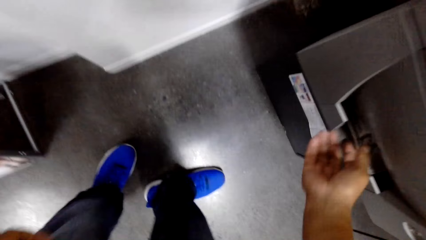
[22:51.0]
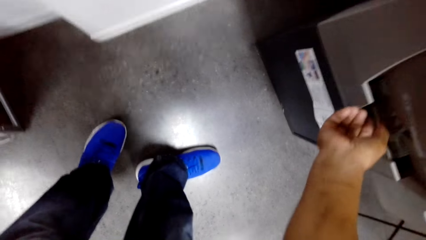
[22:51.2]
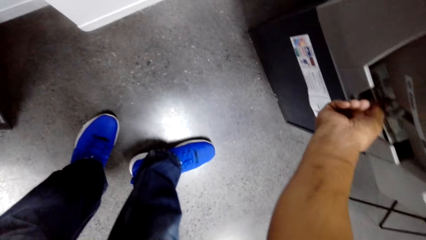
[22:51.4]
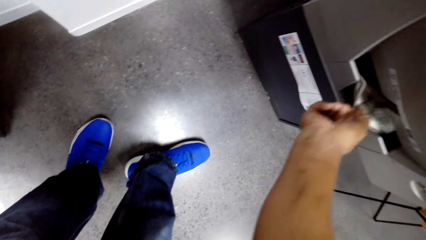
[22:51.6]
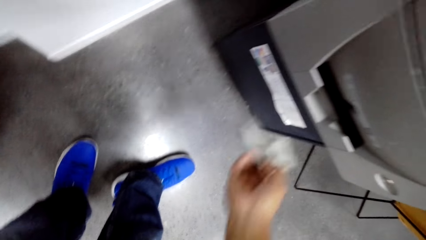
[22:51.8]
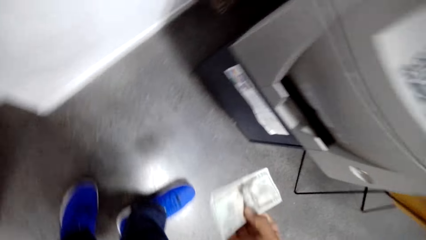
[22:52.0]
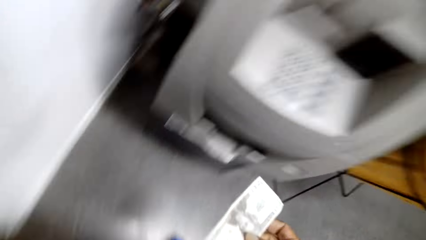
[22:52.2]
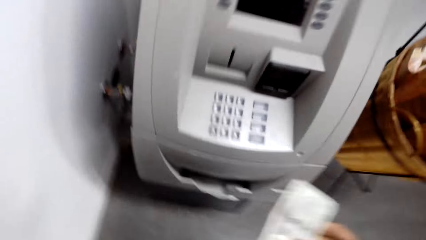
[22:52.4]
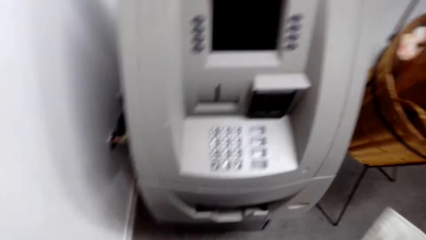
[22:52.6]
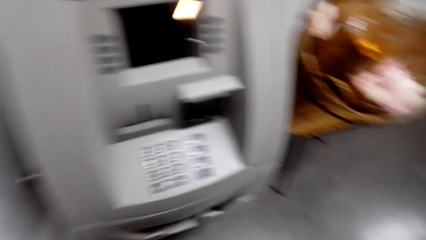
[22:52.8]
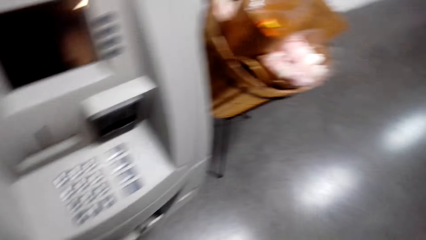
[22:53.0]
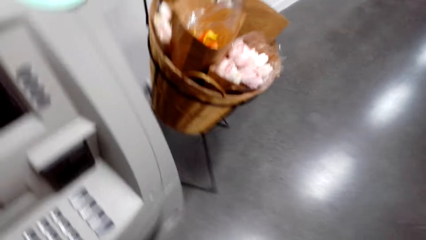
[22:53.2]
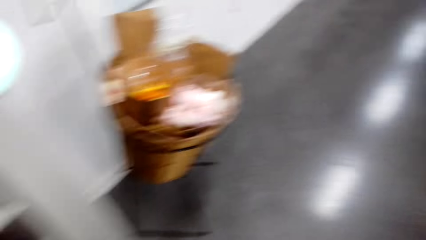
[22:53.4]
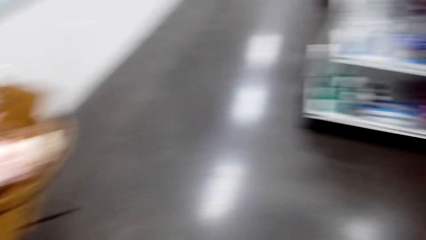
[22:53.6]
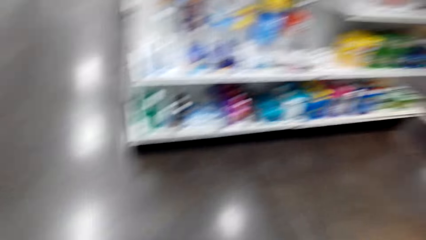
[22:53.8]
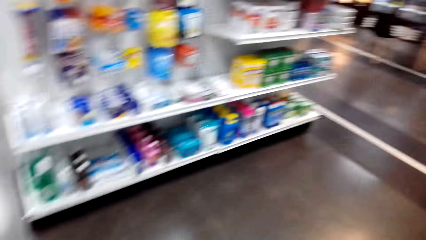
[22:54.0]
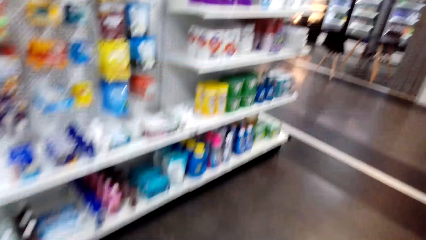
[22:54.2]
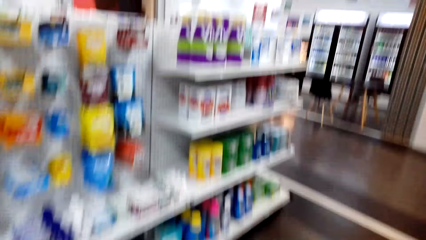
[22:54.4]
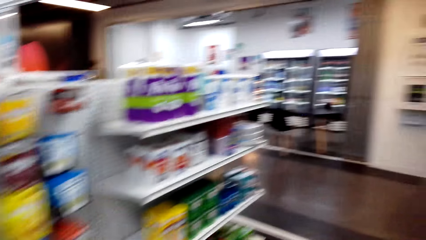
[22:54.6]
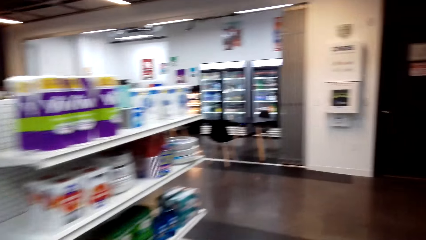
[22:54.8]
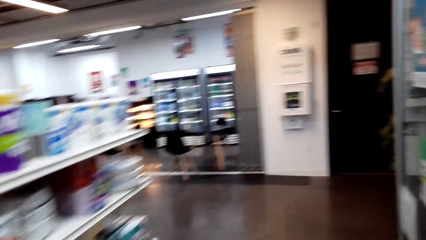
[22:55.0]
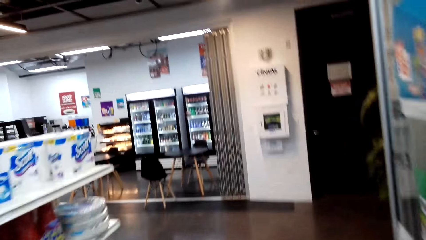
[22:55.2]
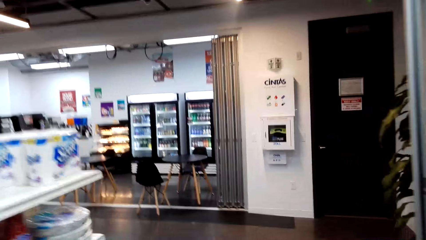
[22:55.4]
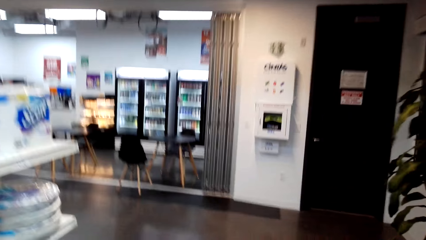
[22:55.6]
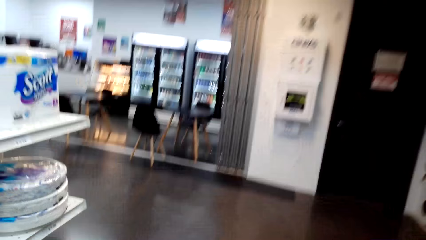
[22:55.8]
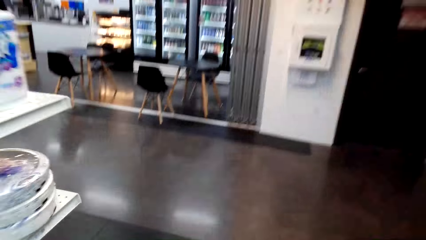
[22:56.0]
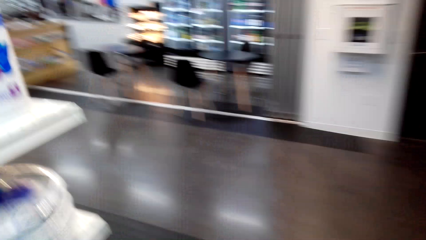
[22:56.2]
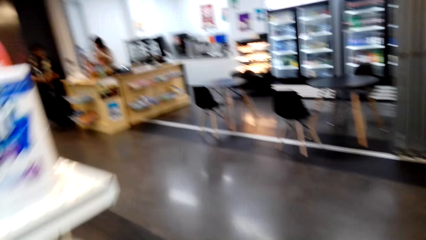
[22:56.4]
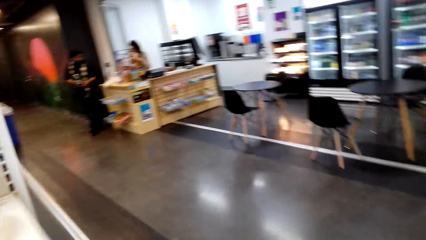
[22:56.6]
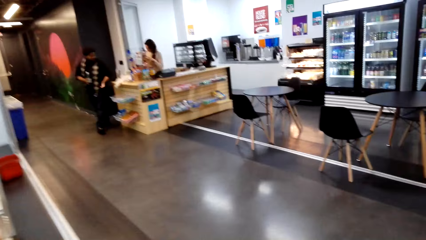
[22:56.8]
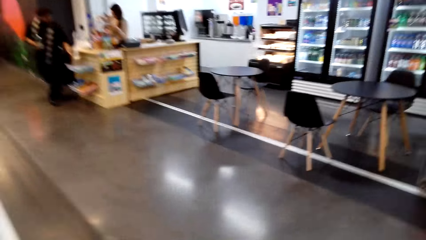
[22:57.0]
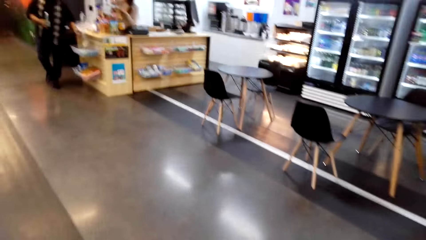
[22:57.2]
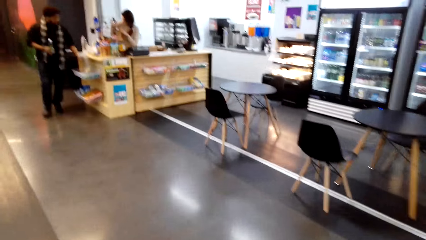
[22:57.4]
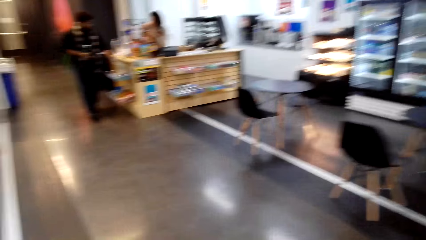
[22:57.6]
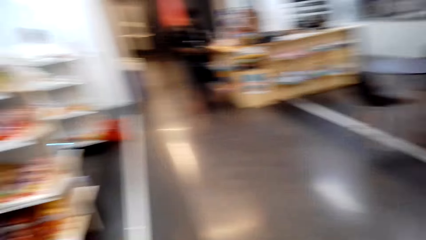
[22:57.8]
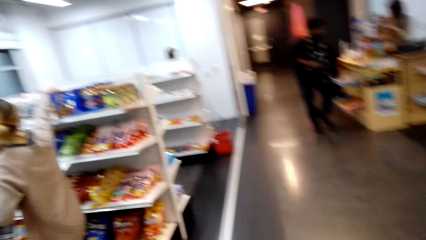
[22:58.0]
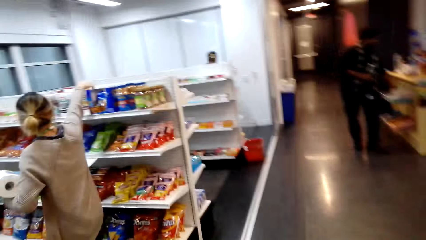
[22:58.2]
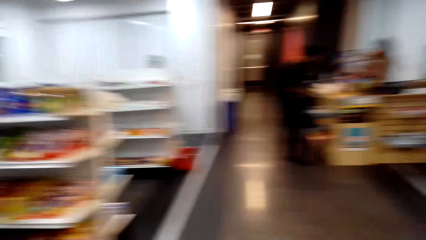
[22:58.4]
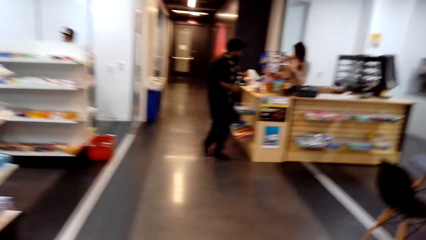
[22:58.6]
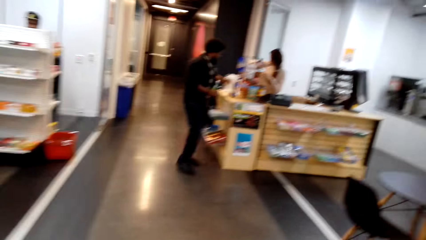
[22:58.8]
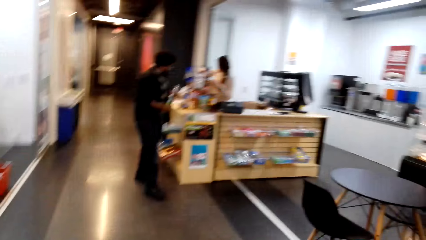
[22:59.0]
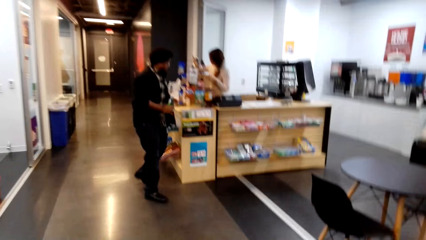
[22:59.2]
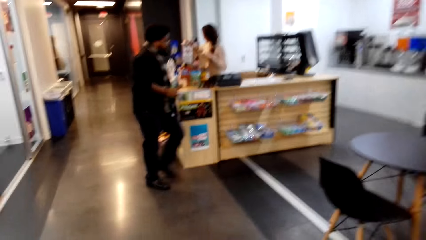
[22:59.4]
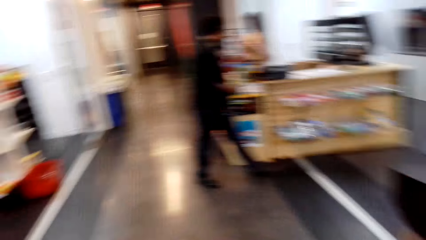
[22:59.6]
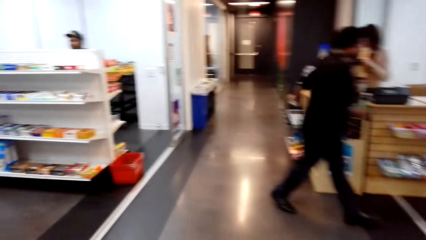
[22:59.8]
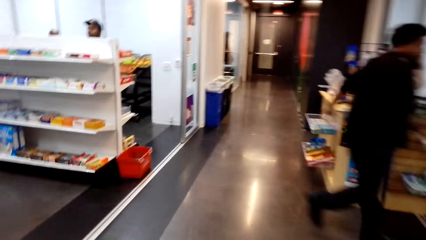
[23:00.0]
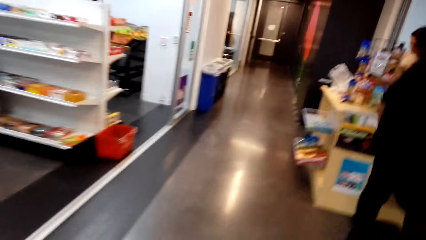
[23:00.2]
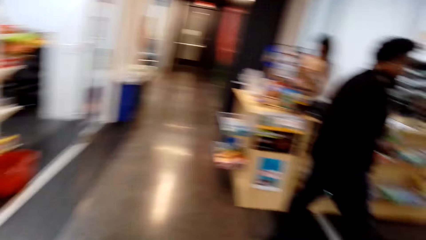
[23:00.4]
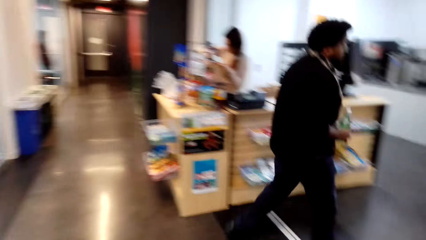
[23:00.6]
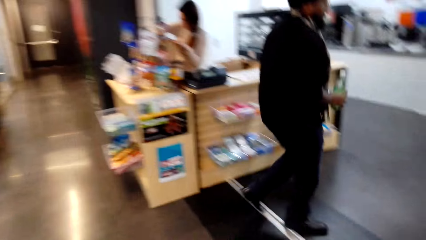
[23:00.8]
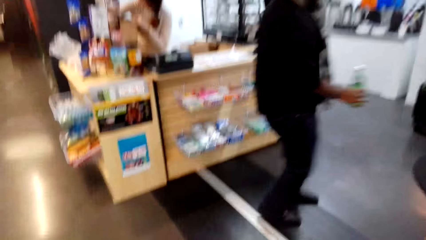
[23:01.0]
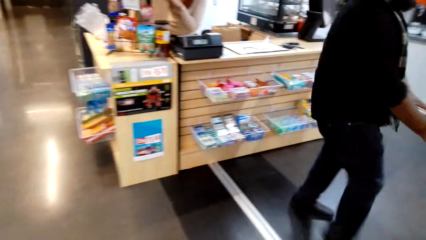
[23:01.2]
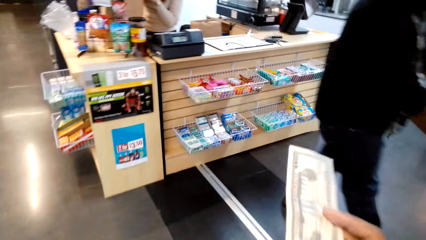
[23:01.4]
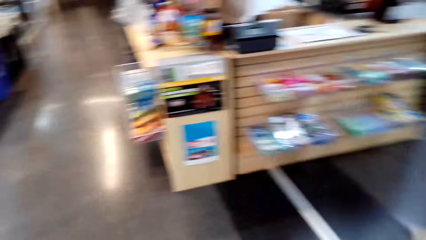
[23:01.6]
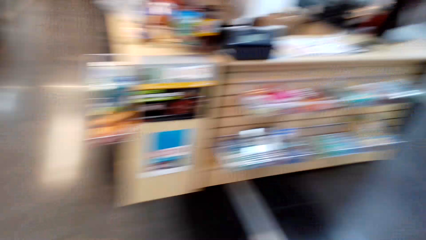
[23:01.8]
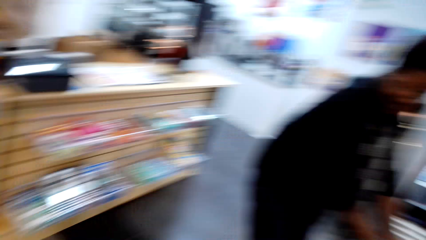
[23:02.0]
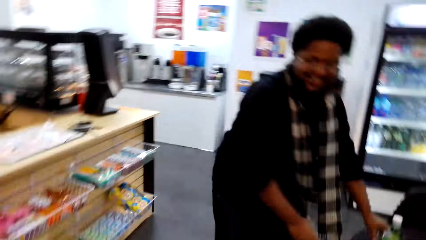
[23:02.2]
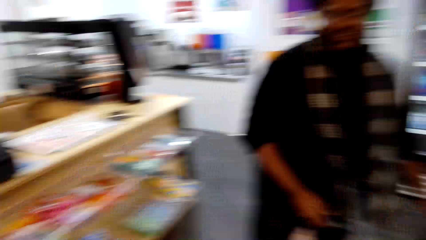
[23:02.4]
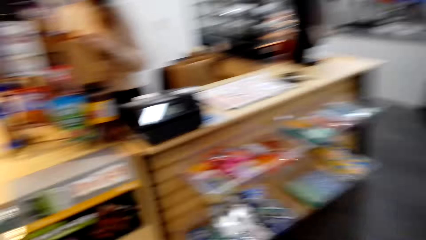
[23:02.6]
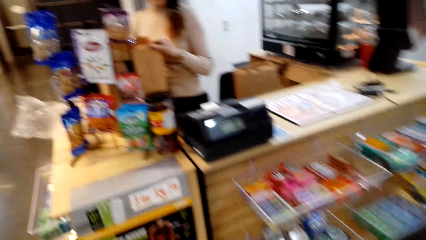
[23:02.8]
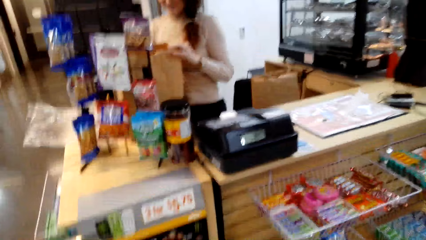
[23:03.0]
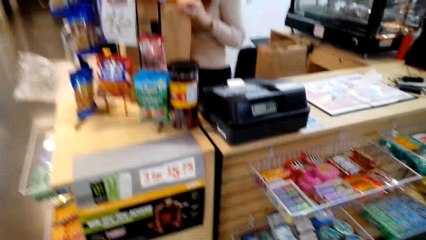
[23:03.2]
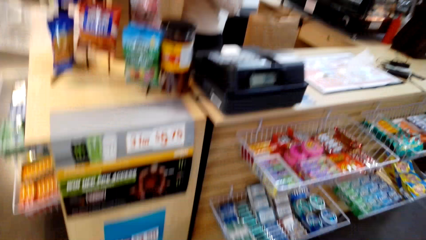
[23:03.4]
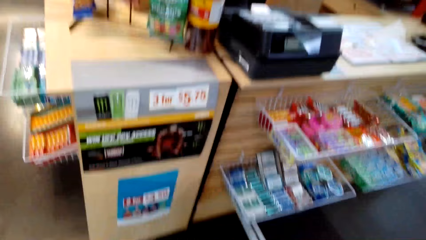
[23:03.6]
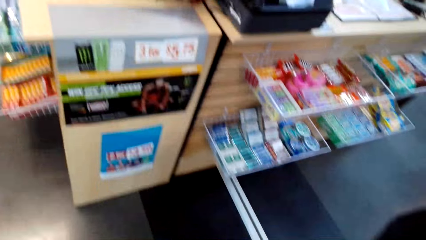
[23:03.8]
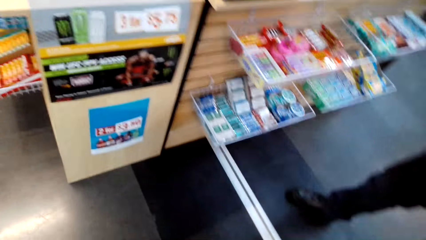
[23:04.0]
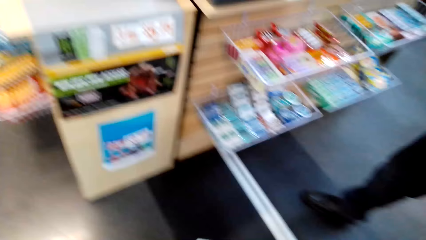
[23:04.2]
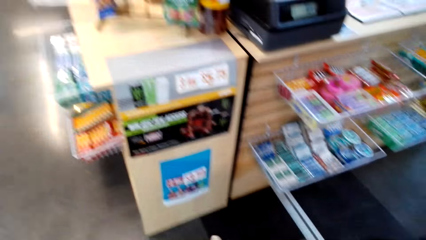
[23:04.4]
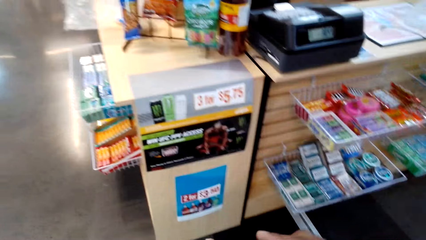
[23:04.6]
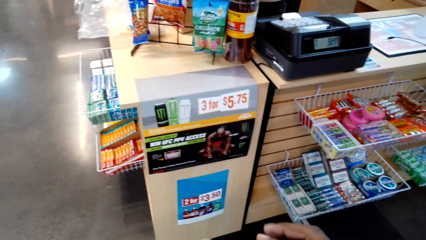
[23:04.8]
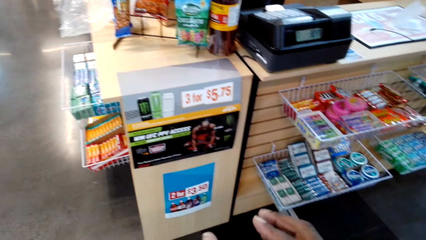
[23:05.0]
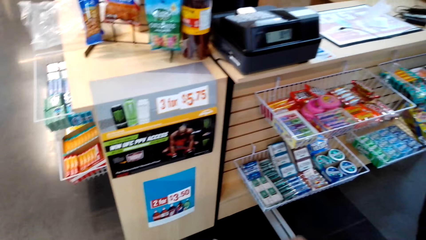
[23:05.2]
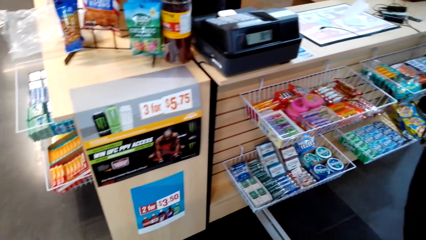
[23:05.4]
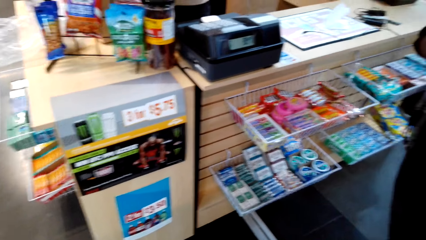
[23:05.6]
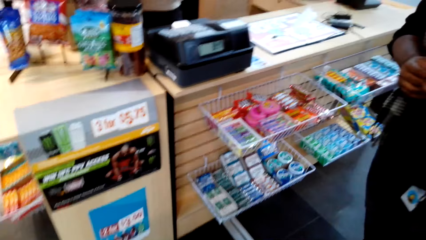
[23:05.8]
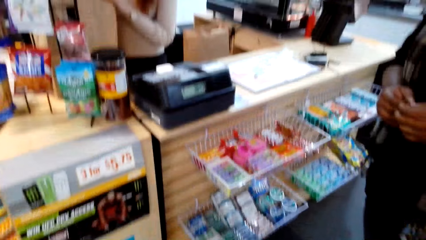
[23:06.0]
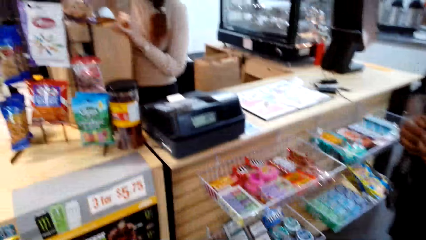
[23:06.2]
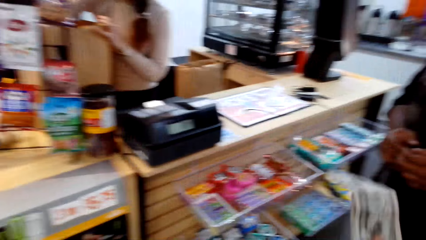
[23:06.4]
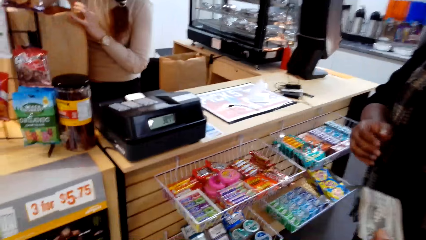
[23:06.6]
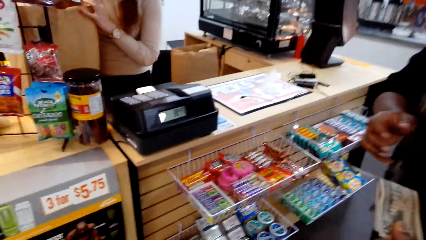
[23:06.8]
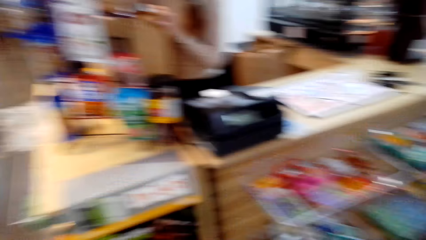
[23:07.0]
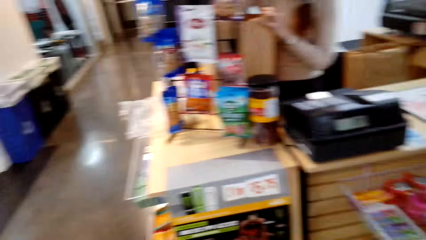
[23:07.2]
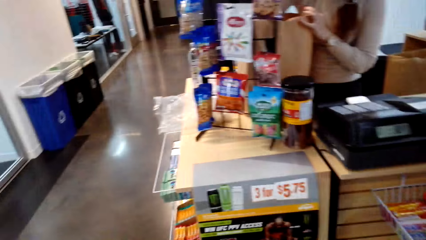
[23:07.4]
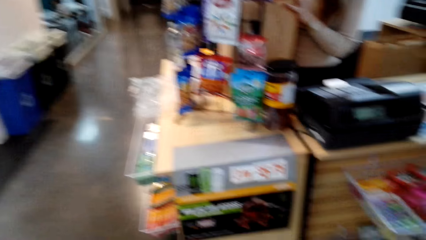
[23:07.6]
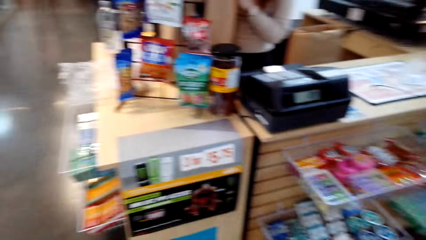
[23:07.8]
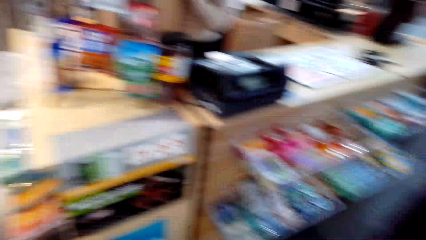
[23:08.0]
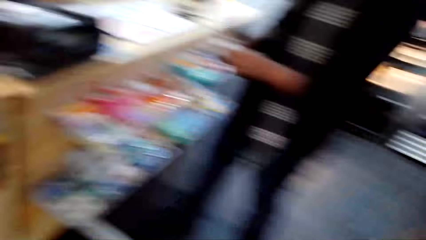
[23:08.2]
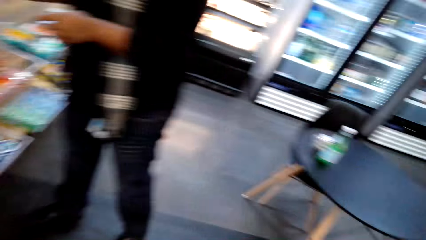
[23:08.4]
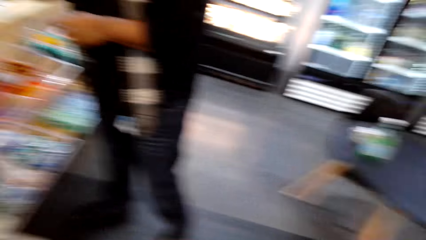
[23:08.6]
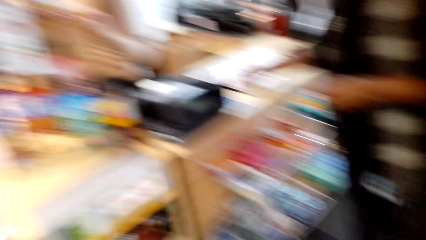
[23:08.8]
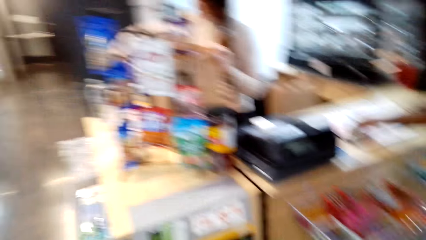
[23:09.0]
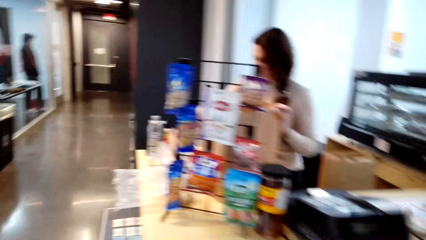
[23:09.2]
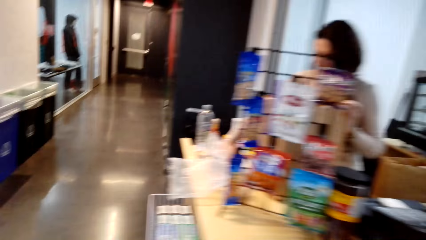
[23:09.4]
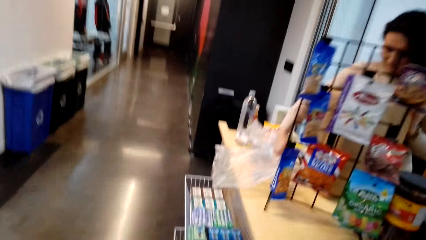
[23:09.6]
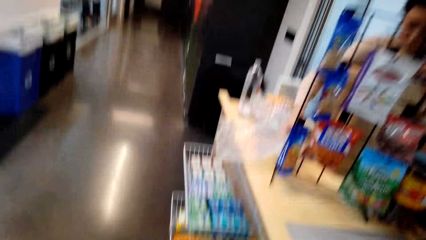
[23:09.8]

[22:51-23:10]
The camera wearer removes money from the machine. They walk around the store. They talk to a man. They give the man the money.
